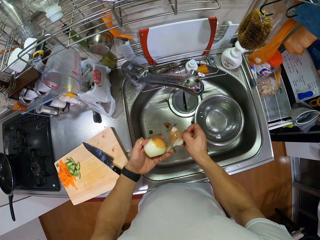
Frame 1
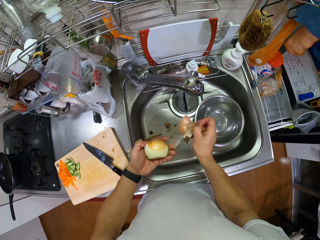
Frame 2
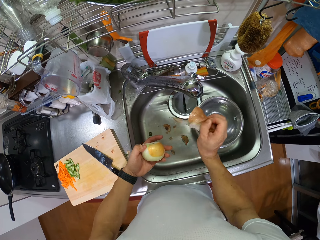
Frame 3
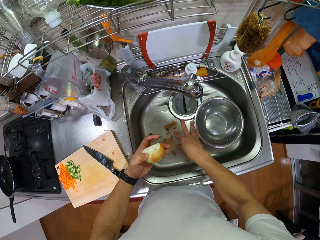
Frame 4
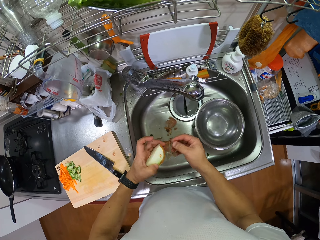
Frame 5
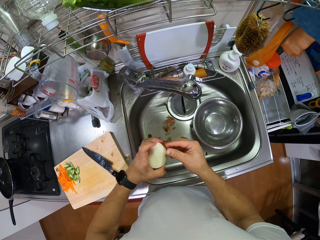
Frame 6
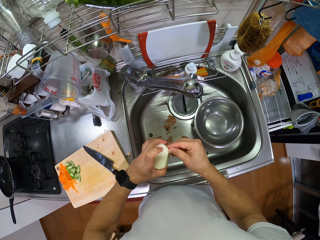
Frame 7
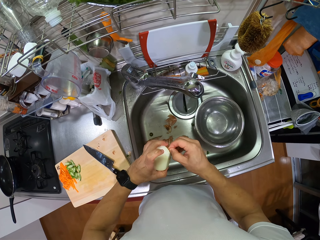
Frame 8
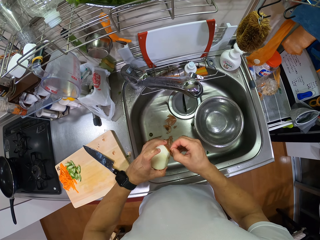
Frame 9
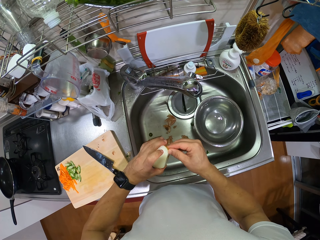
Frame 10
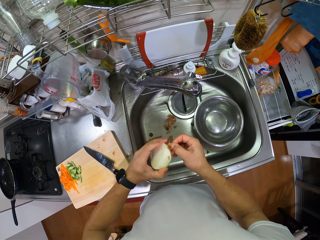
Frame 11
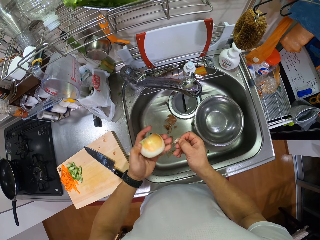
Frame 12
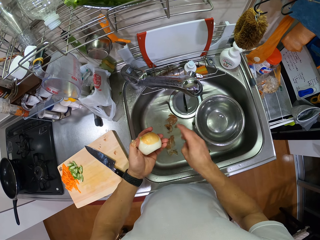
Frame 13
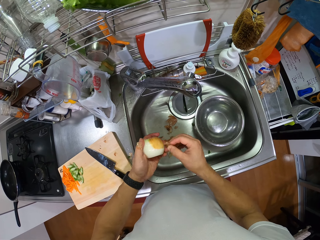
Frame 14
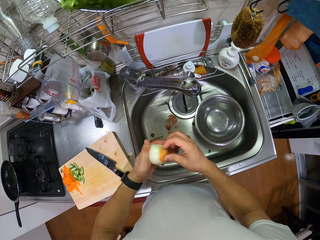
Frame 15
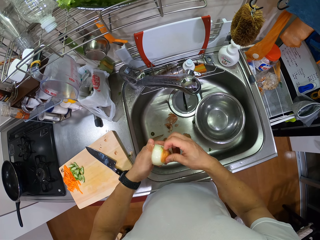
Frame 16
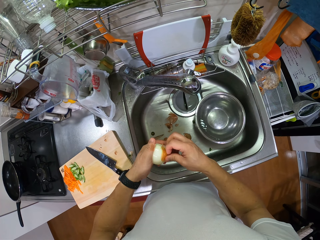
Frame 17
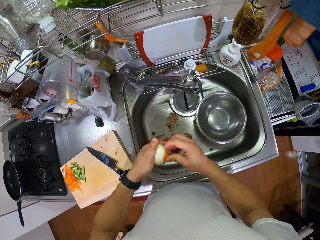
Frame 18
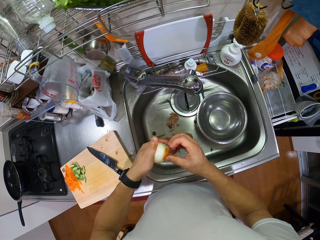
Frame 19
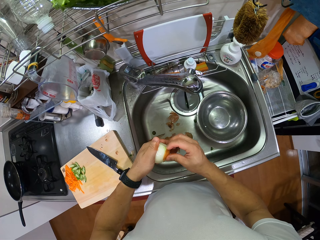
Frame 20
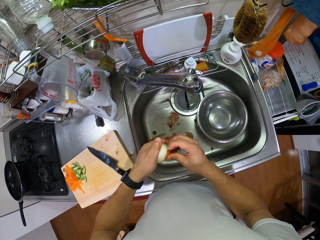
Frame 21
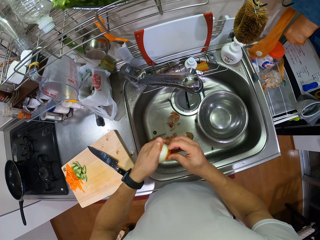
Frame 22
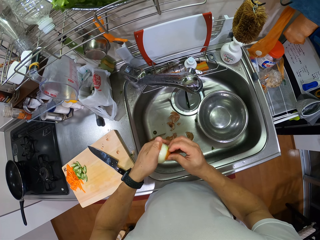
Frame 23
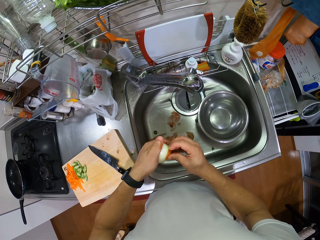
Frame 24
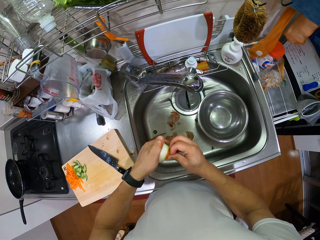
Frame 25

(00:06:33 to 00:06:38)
The camera wearer throws the peels in the sink. They peel the onion. They drop the peels on the sink. They peel the onion.

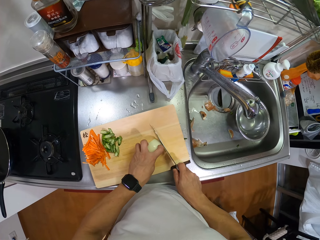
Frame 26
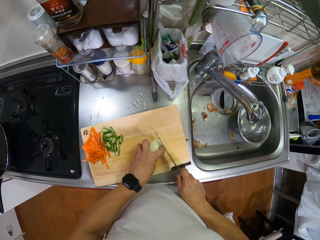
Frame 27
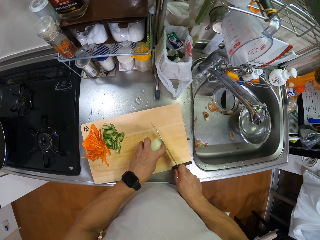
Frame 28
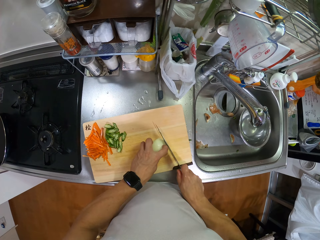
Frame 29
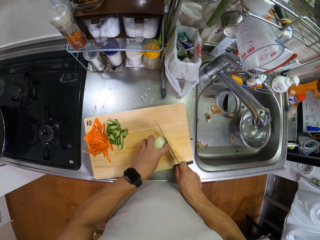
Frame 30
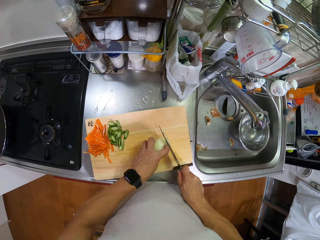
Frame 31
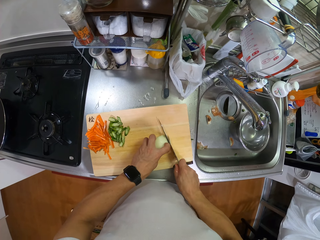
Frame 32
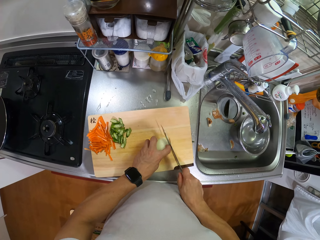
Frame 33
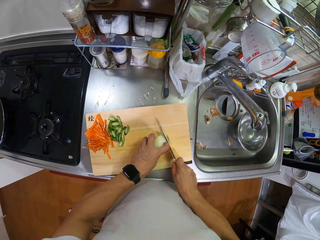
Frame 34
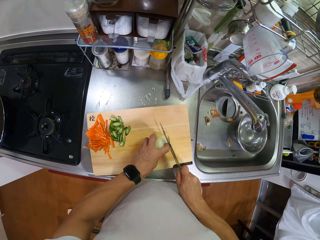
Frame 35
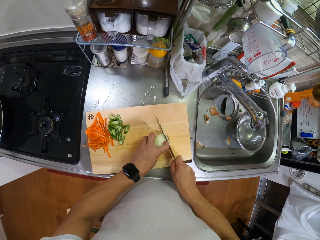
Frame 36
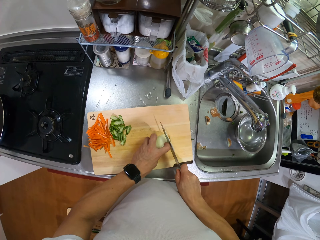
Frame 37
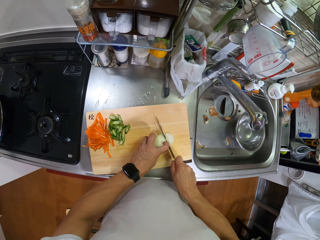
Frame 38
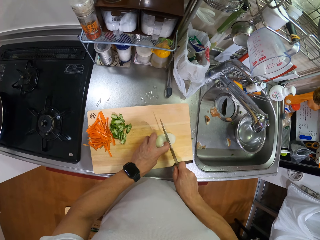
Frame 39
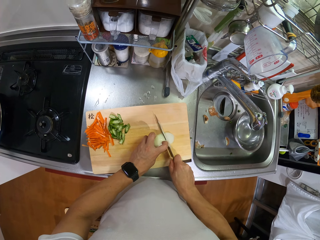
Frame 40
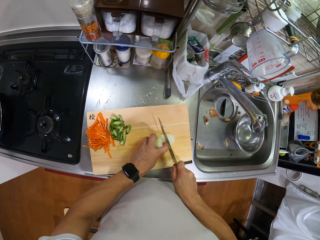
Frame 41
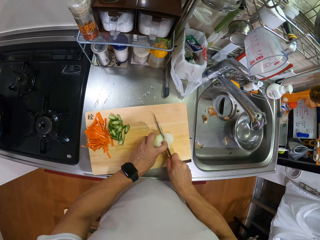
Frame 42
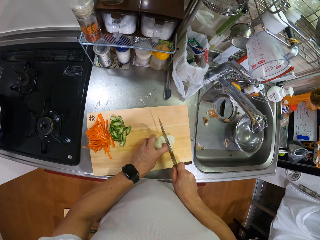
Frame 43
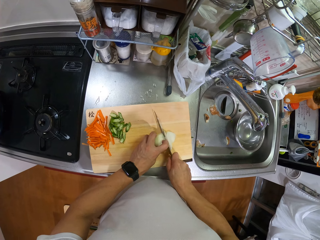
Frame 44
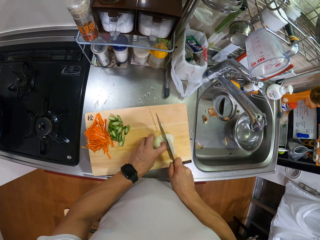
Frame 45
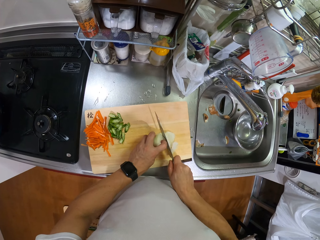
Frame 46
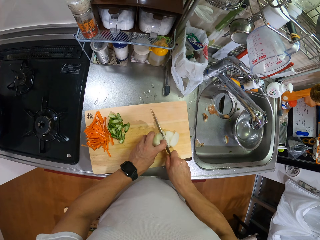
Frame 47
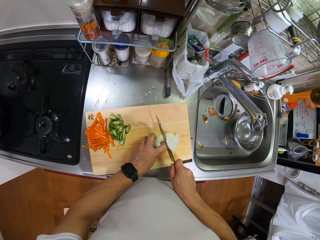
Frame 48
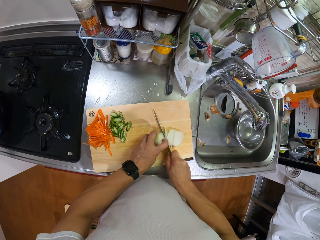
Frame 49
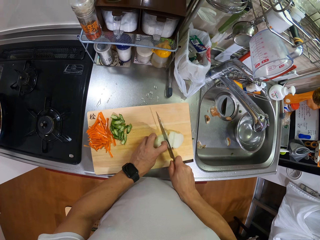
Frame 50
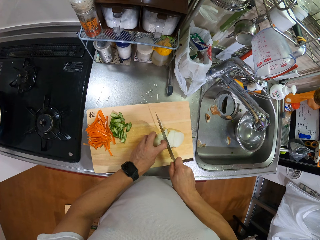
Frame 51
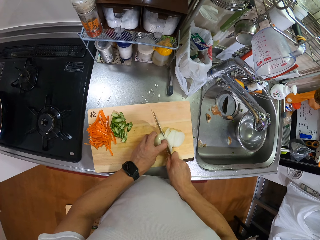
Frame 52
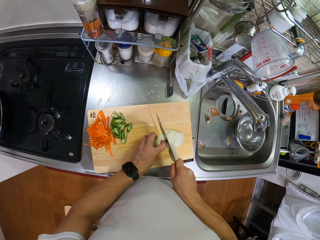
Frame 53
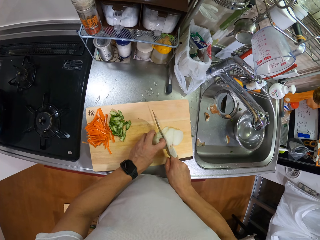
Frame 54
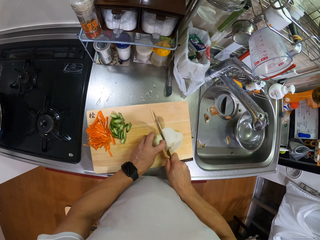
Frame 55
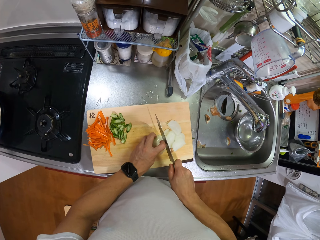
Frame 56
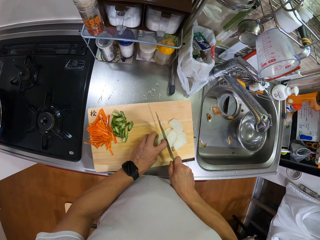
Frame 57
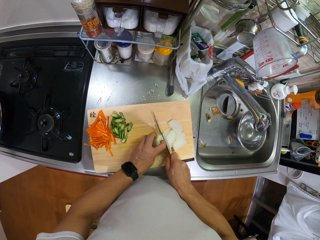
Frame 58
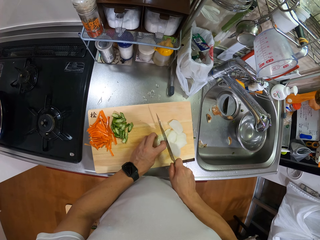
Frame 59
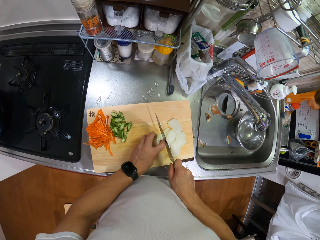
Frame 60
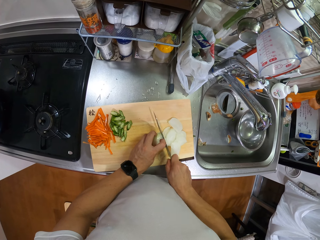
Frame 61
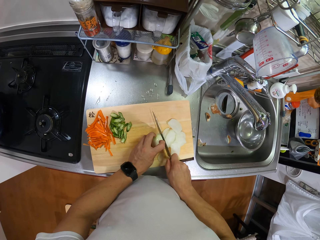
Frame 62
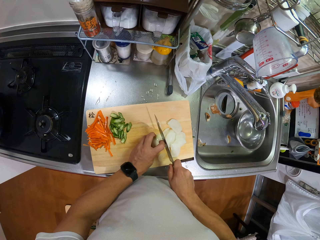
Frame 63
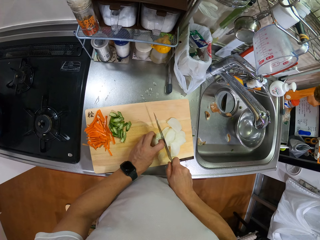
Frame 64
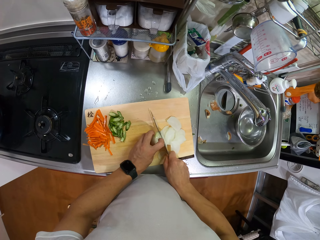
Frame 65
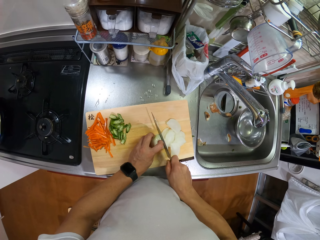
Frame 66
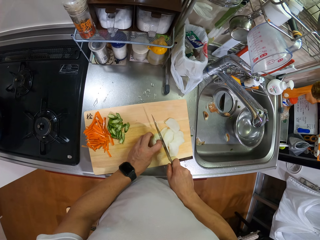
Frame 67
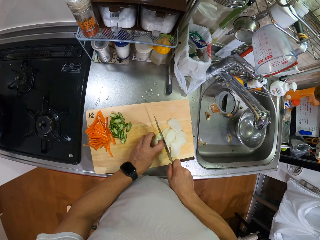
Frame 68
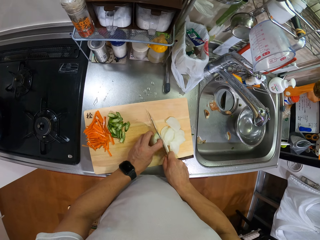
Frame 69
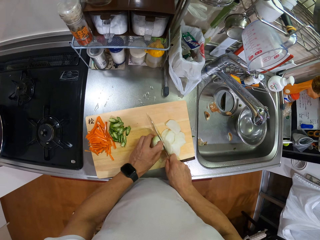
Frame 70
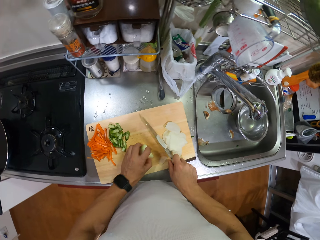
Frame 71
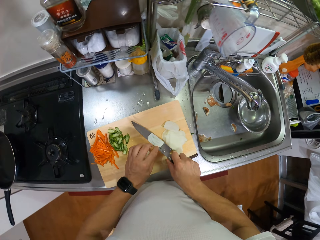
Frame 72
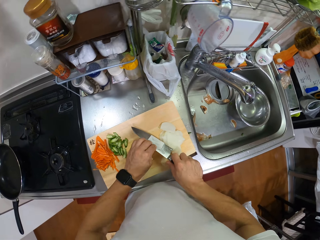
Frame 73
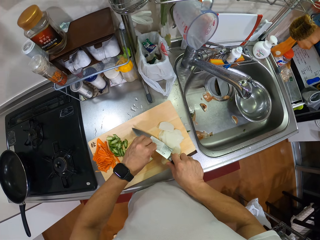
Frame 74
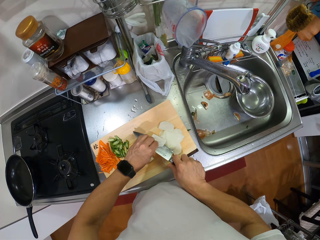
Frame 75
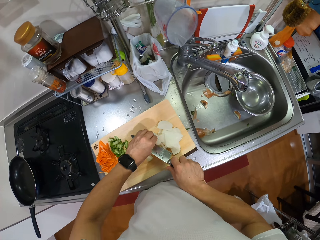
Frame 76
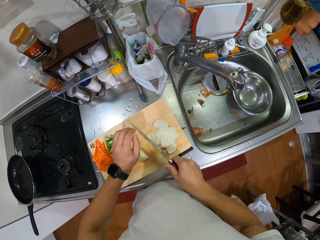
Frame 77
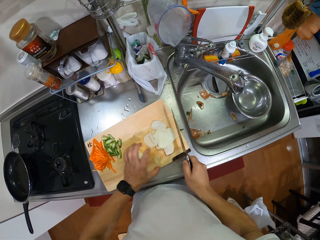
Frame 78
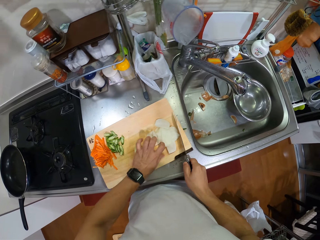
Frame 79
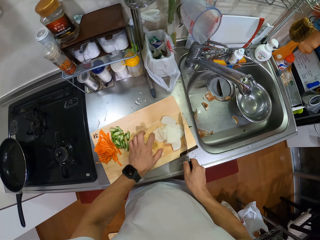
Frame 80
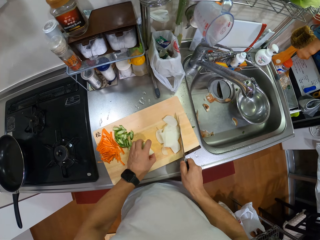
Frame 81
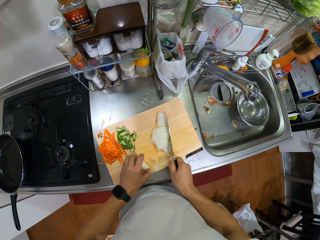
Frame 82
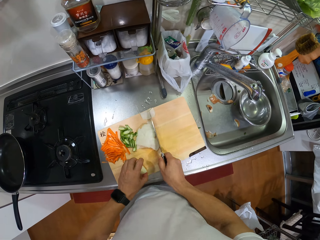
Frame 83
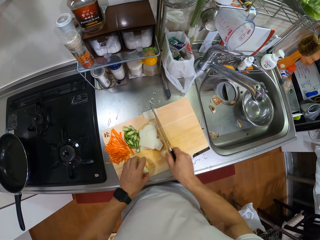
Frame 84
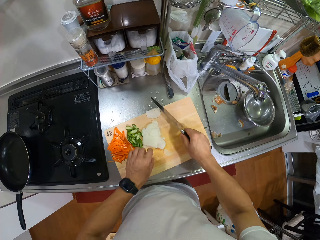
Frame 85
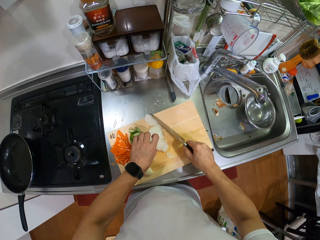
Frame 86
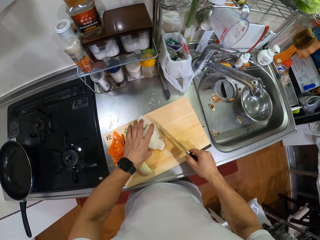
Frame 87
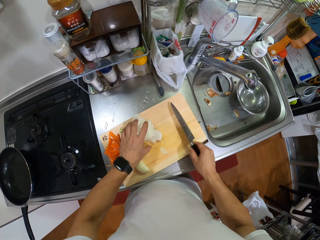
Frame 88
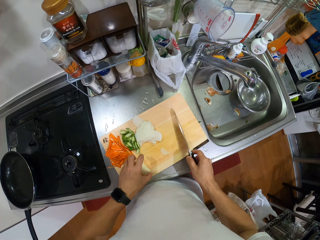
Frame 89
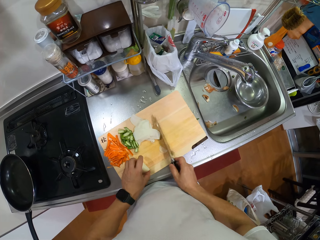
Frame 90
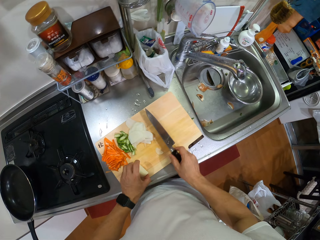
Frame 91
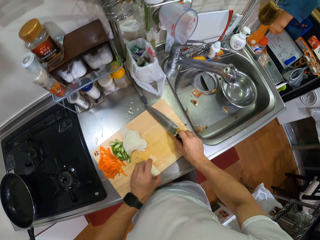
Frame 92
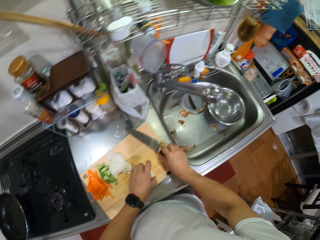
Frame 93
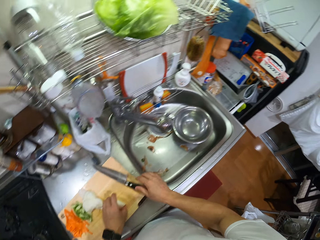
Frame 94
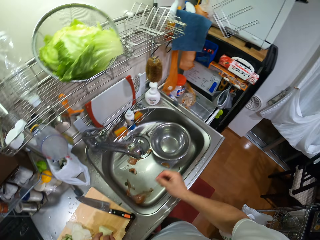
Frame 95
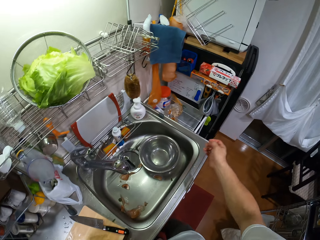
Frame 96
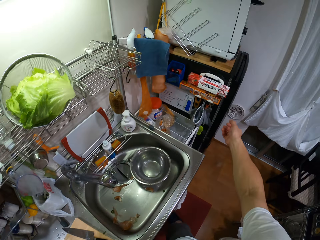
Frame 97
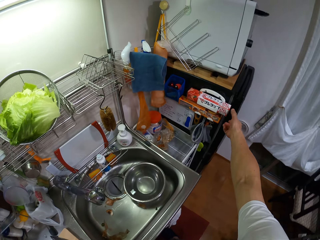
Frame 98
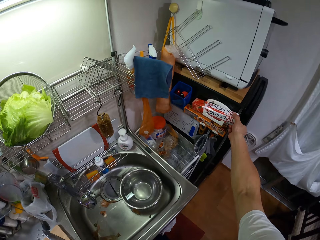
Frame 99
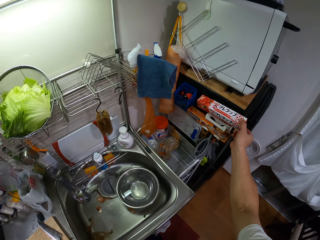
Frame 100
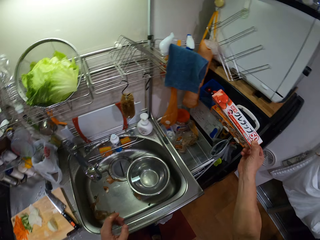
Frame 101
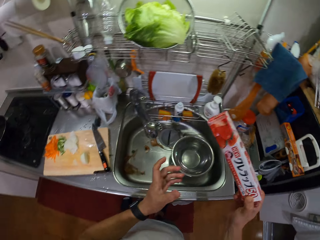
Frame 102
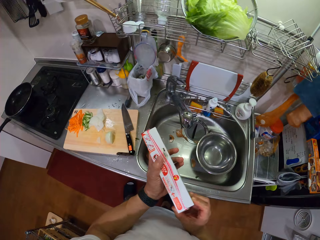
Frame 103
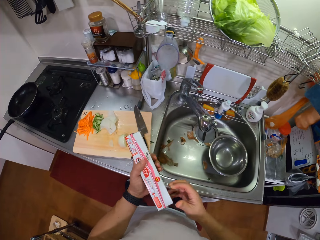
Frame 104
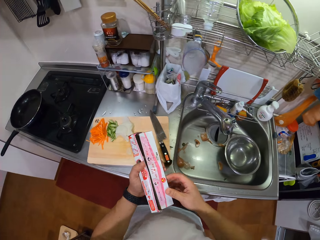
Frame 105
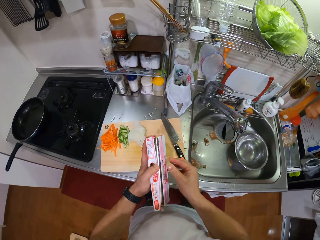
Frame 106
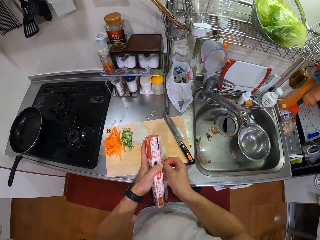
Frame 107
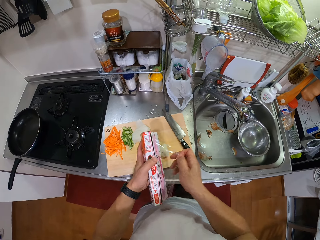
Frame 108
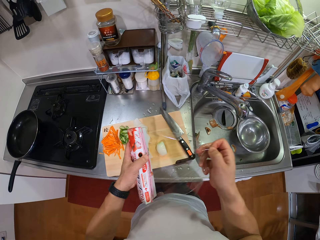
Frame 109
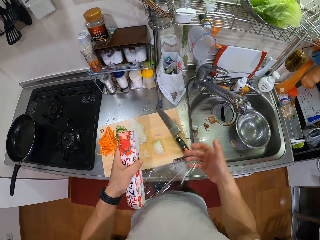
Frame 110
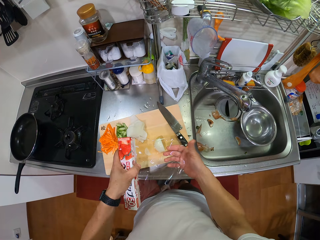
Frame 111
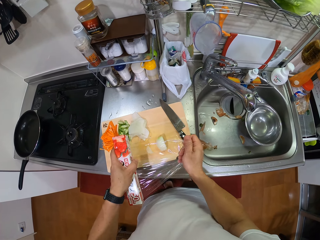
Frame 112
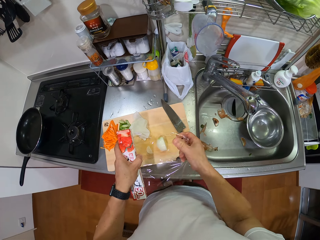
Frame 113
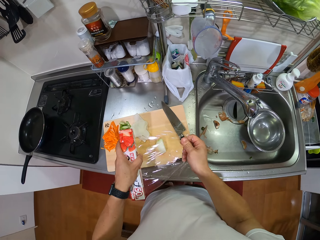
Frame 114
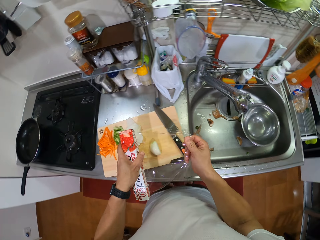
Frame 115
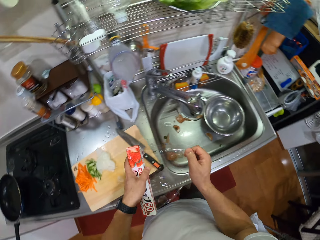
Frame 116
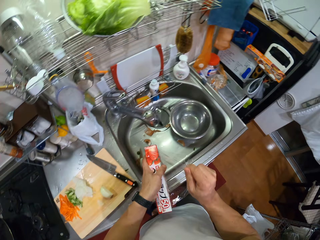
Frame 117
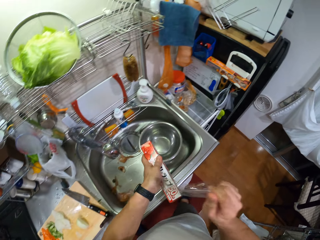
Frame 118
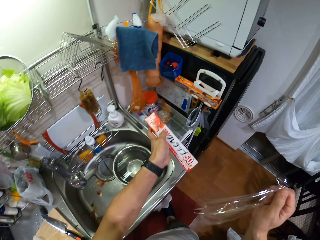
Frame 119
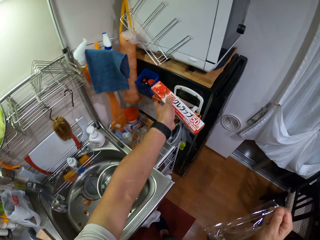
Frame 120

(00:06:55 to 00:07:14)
The camera wearer moves the onion on the chopping board. They chop the onion. They turn the knife. They wipe the onions from the knife. They pull the onion with the left hand. They move aside the cut onions. They push the onion with a knife. They put a piece of the onion on the chopping board. They move aside the cut onions. They move the other piece of the onion. They place the knife on the chopping board. They move the right hand. They make a step. They pick up a box of plastic food wrapper or foil paper. They place the box on the left hand. They turn. They hold the foil paper with both hands. They open the box. They pull the foil paper. They measure part of the foil paper to the onion piece. They cut pieces of the foil paper.
